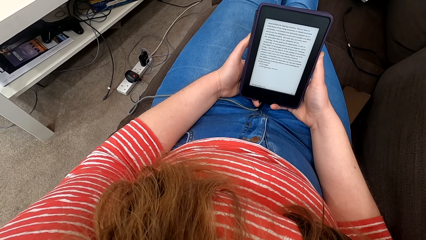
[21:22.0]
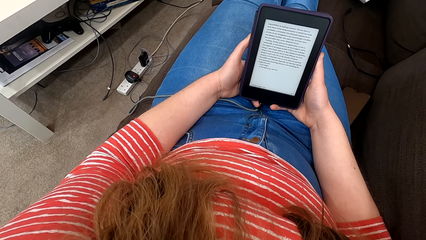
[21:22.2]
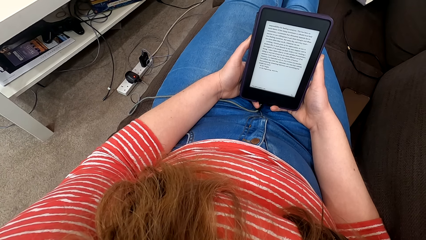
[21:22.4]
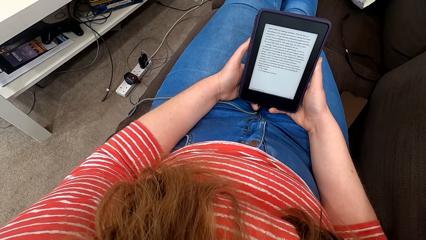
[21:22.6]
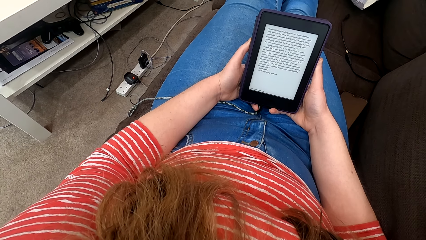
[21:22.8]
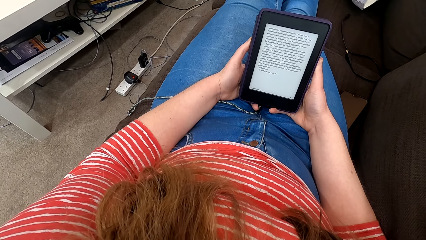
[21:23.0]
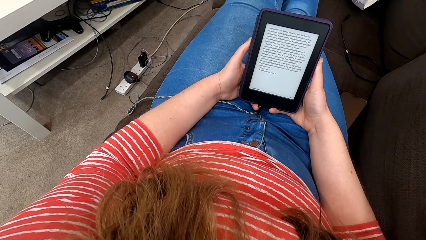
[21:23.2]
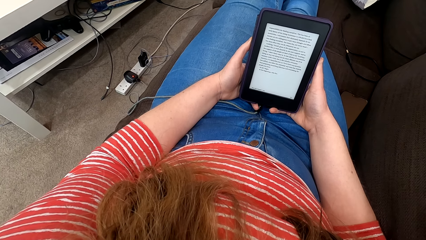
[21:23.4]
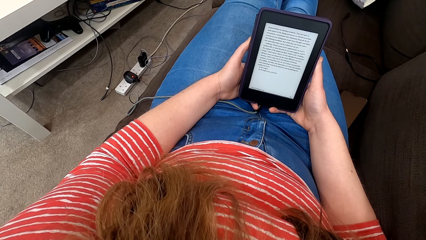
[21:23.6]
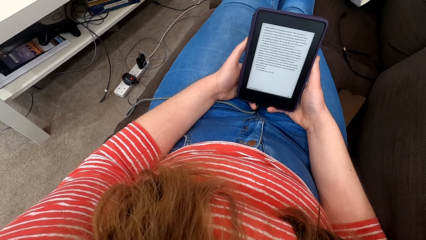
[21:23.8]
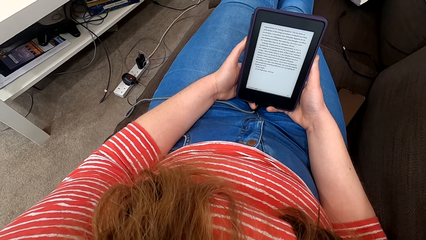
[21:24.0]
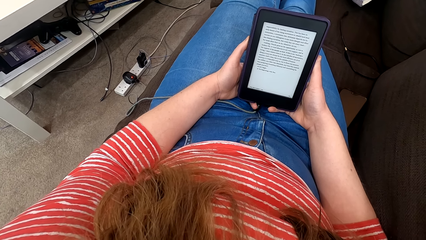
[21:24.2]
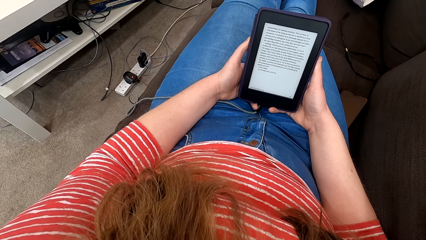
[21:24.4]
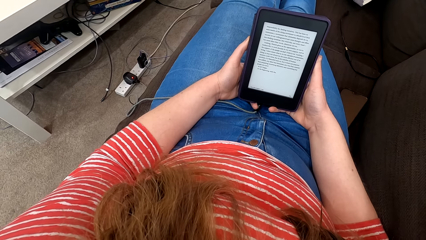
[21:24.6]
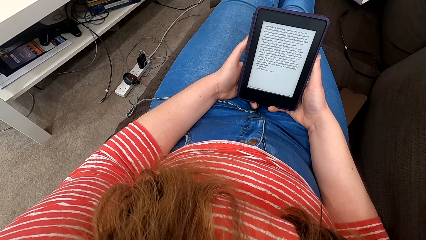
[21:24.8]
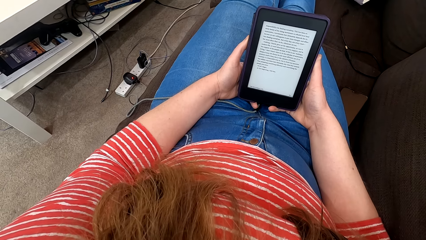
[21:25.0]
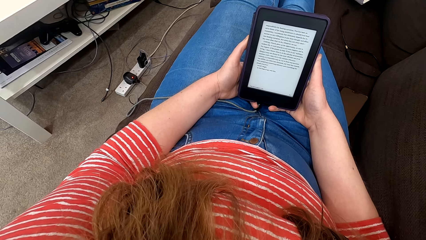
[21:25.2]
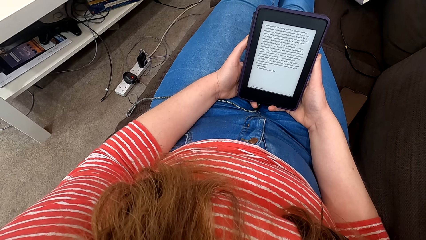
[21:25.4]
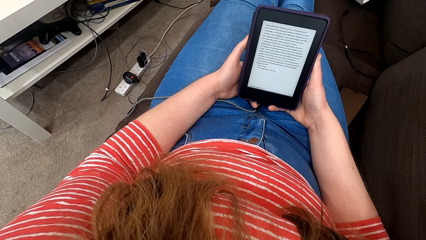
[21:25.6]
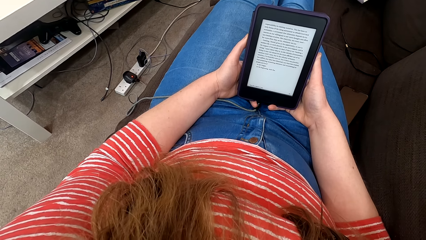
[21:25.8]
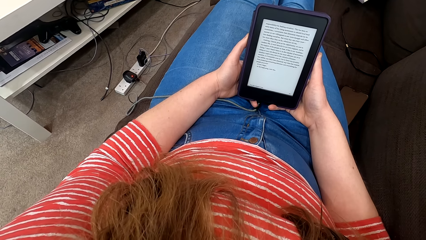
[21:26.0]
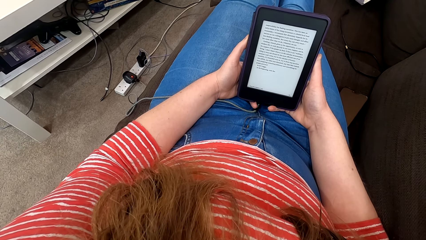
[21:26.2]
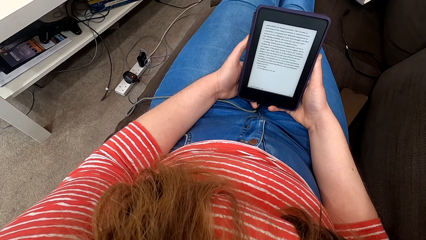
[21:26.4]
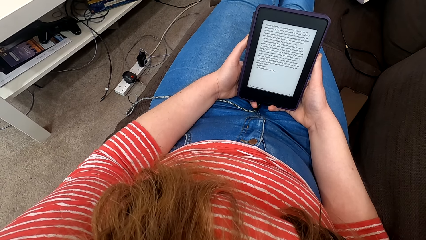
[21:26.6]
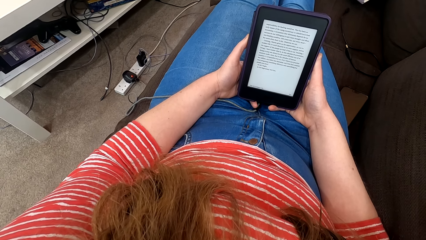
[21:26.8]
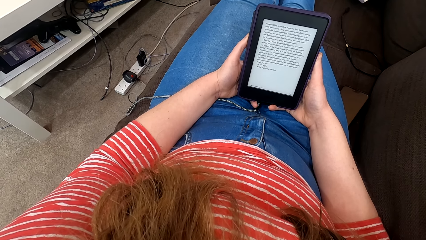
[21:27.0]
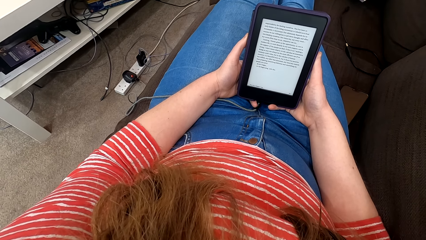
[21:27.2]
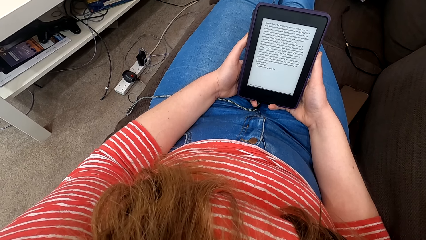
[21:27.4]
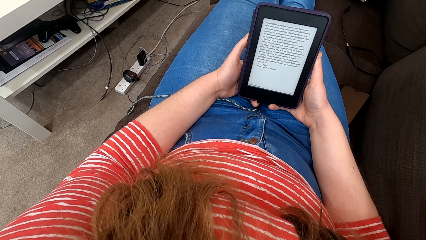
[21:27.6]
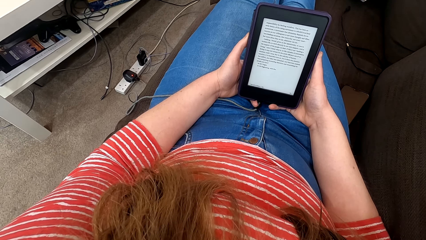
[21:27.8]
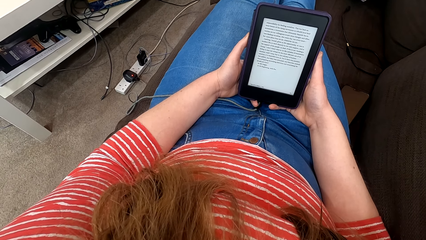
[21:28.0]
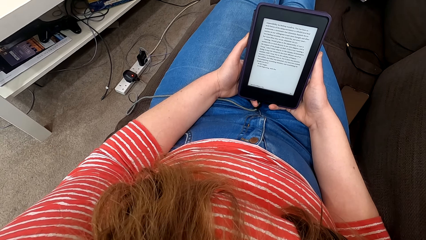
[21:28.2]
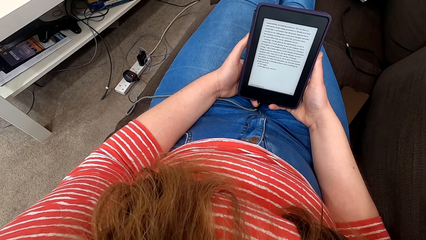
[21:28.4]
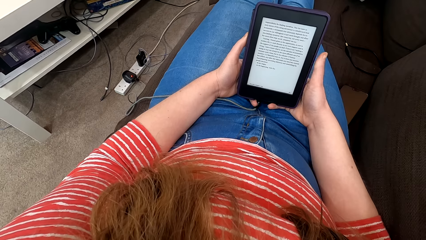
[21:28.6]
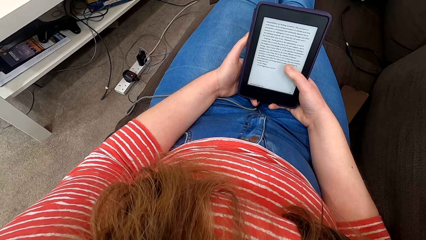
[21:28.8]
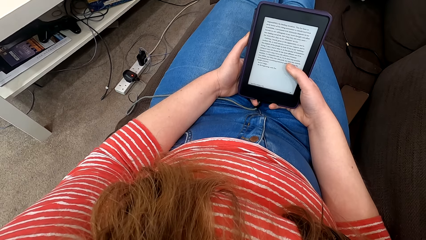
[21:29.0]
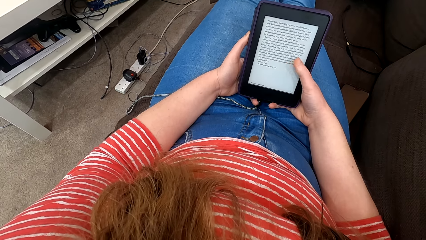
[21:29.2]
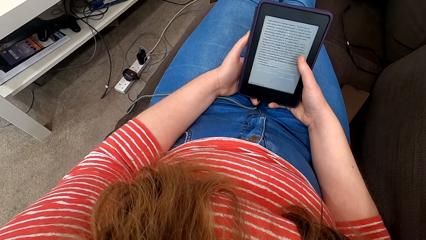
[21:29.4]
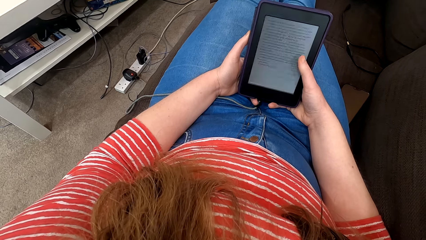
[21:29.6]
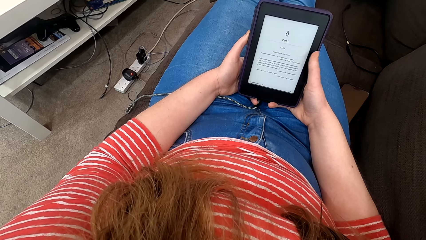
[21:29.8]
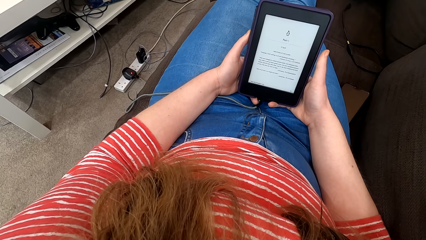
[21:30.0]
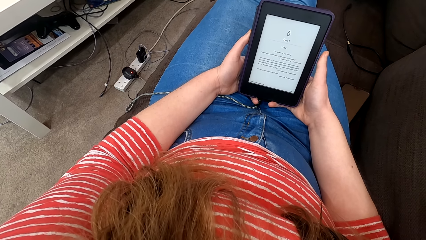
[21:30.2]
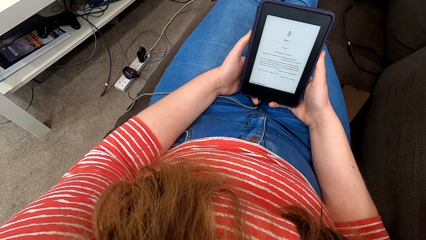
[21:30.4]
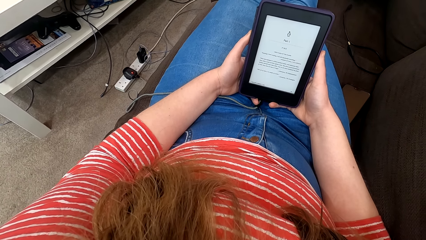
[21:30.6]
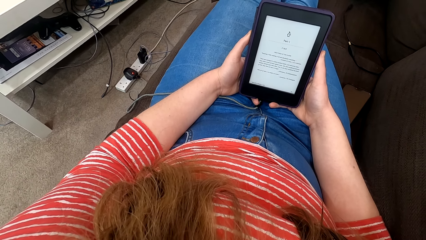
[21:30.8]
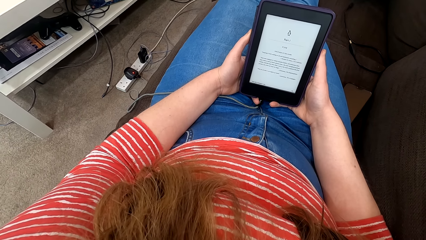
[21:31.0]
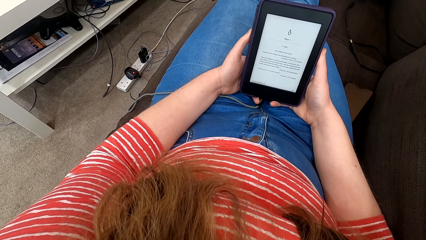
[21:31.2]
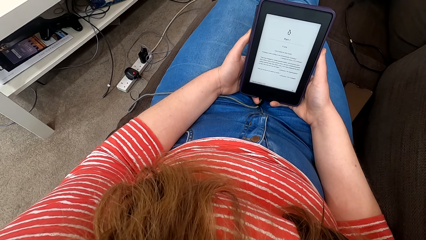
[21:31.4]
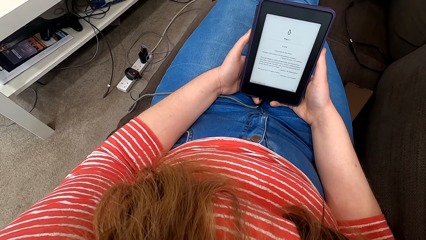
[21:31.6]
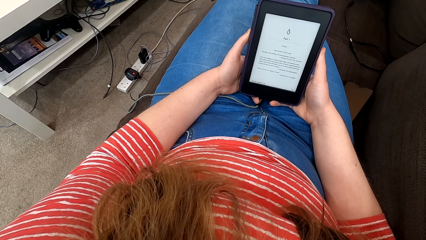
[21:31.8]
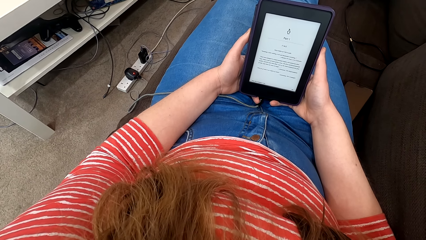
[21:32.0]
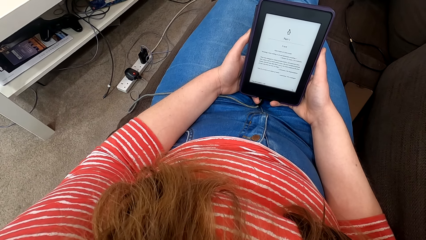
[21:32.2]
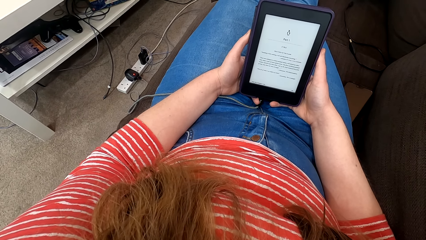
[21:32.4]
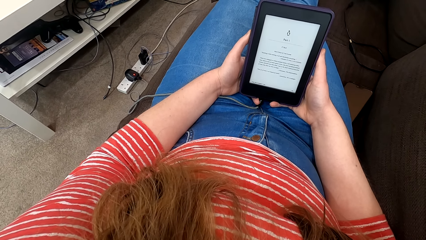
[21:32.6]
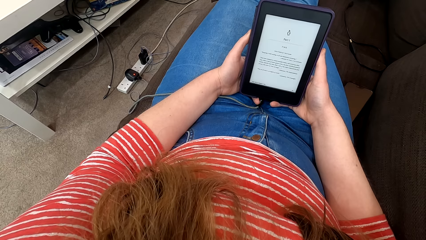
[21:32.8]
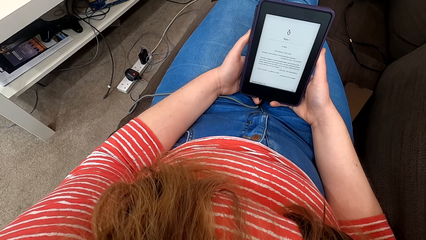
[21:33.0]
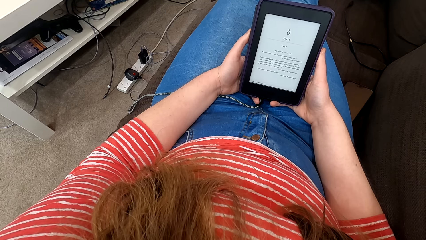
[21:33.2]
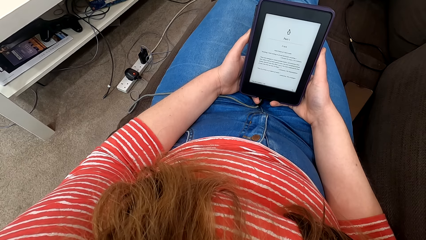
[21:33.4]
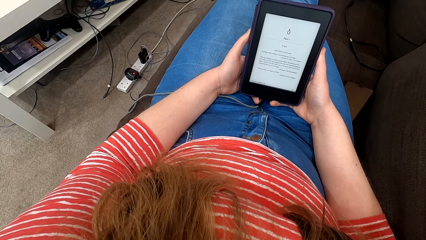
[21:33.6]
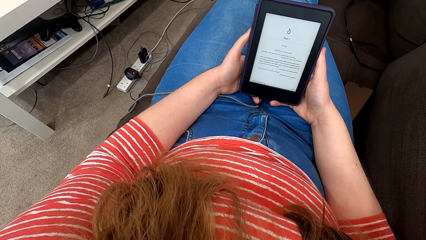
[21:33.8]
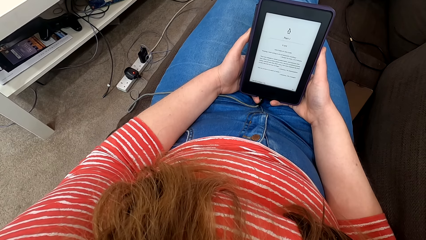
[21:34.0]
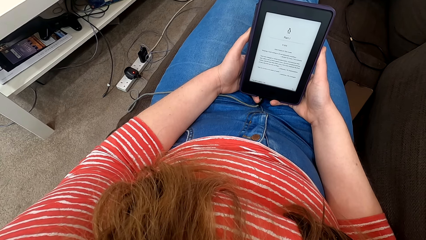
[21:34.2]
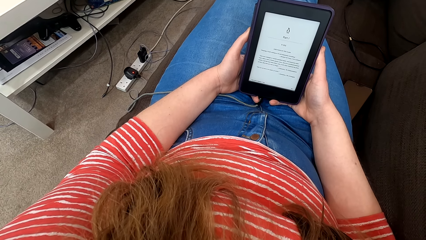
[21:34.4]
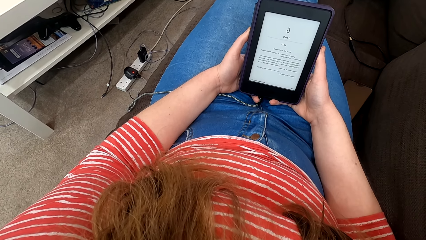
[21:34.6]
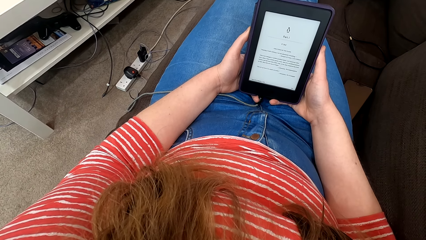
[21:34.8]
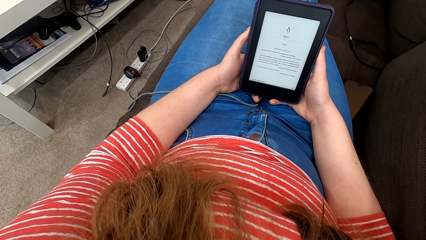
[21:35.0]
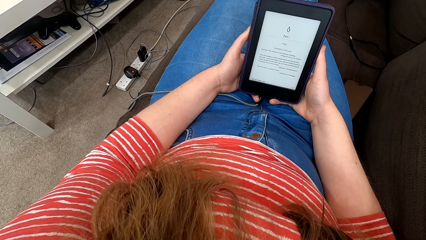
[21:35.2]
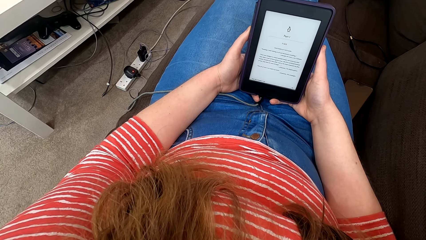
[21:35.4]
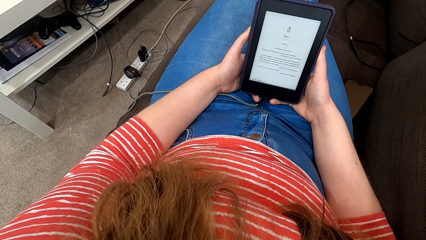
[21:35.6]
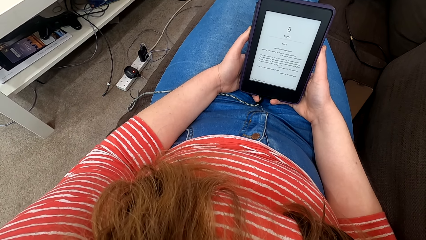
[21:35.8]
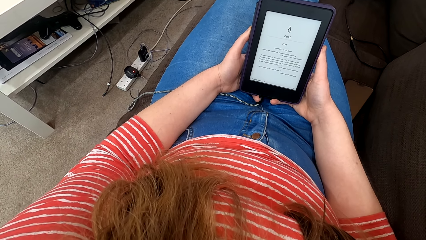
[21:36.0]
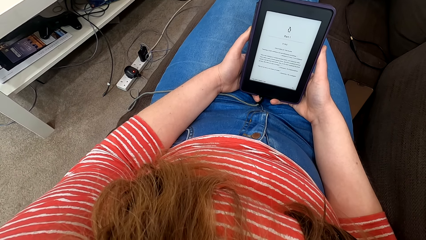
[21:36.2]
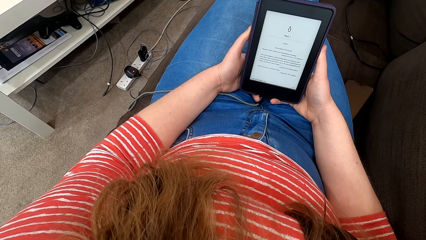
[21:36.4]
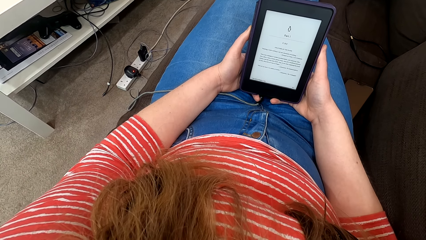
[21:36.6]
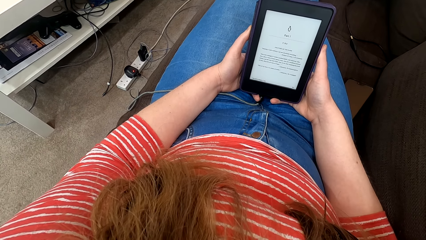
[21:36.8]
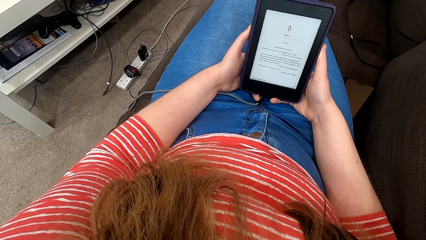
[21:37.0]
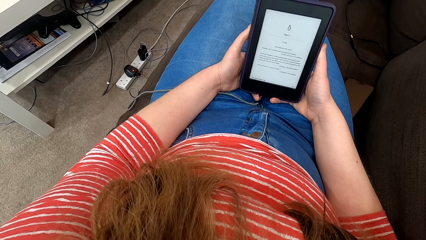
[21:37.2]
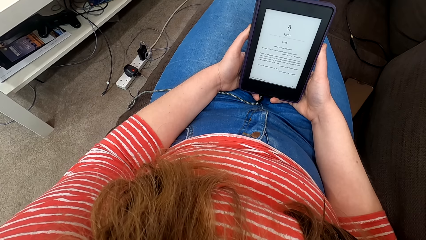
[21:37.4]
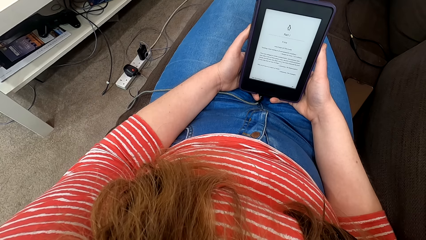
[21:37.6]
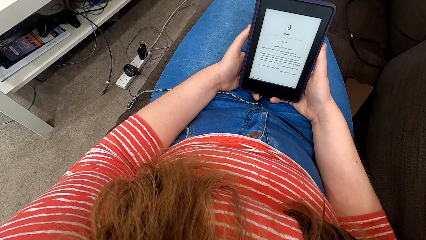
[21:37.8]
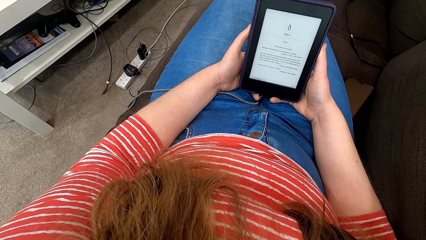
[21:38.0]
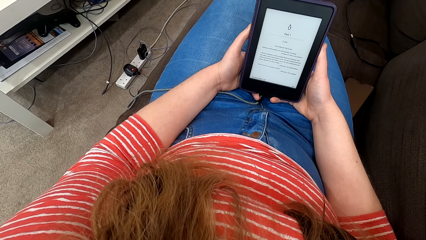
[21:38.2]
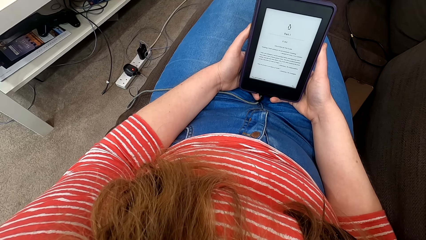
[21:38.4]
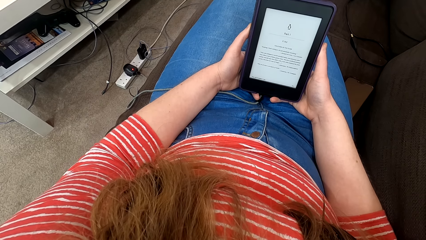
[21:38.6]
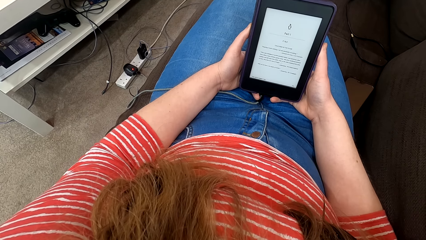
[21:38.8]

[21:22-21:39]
The camera wearer scrolls through the phone. They tap on the tablet. They read on the phone.
